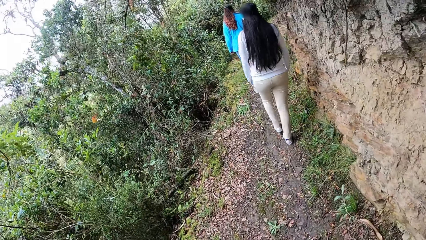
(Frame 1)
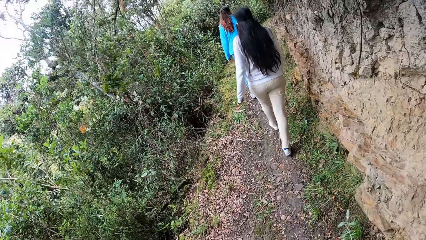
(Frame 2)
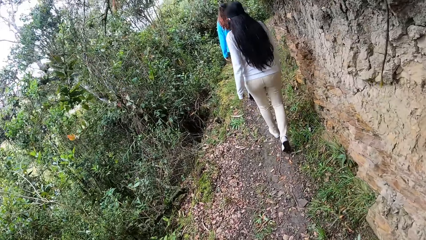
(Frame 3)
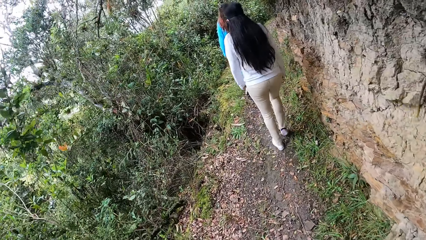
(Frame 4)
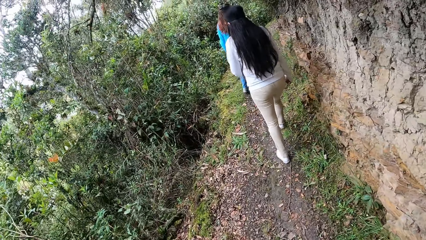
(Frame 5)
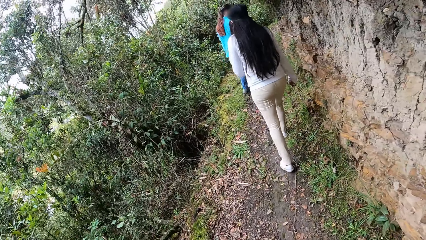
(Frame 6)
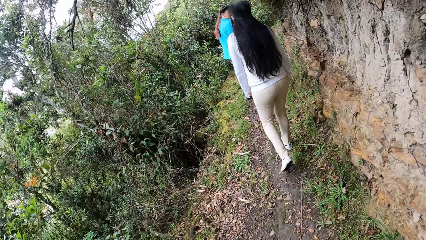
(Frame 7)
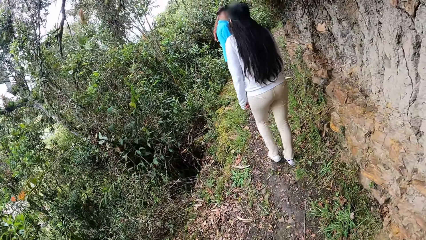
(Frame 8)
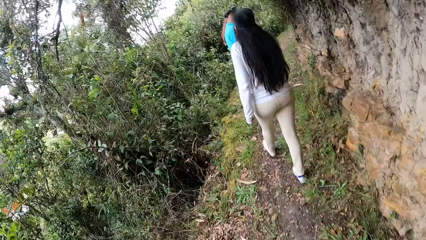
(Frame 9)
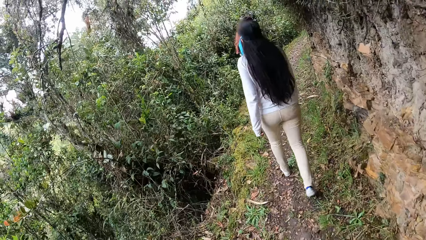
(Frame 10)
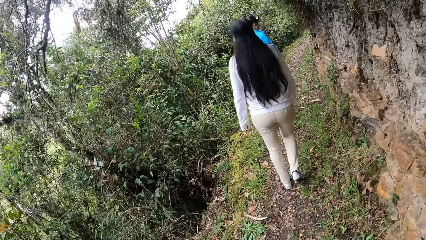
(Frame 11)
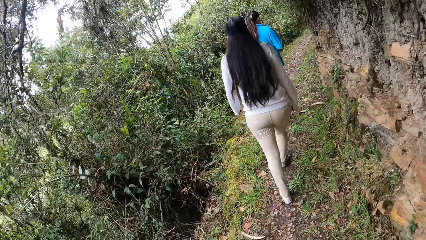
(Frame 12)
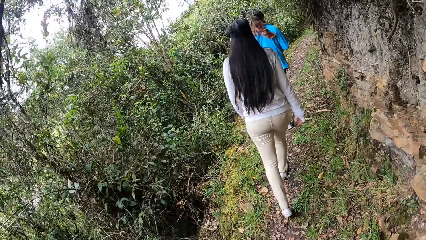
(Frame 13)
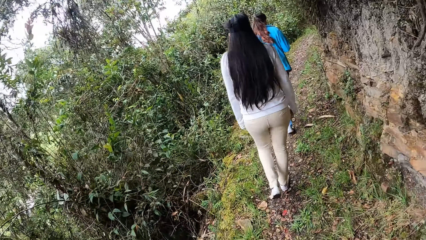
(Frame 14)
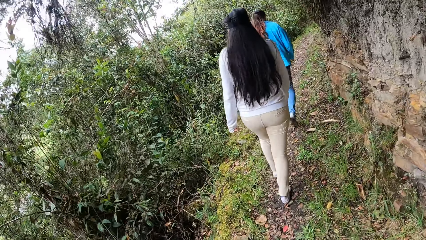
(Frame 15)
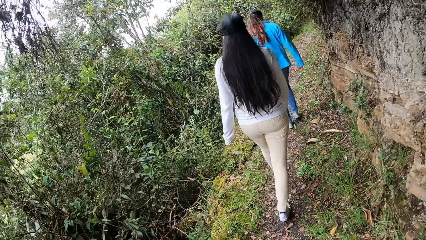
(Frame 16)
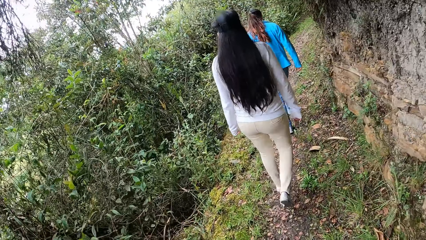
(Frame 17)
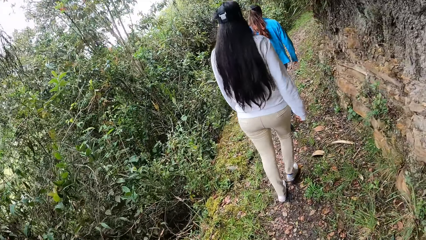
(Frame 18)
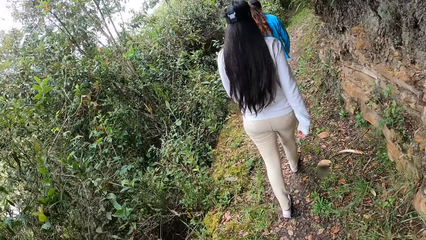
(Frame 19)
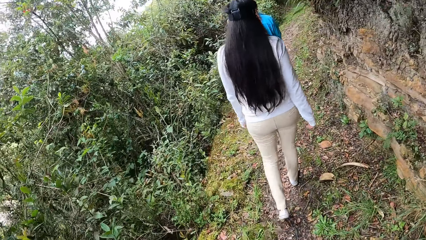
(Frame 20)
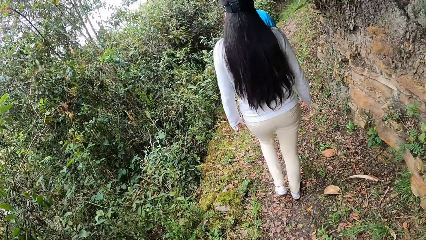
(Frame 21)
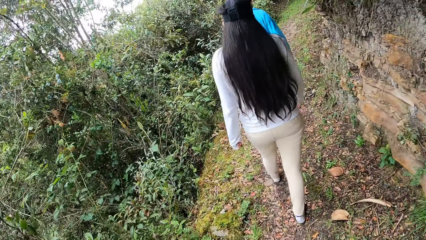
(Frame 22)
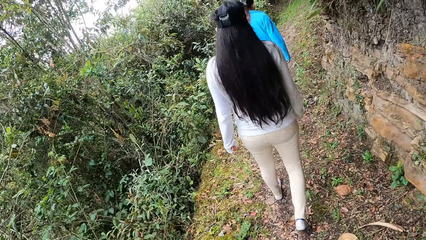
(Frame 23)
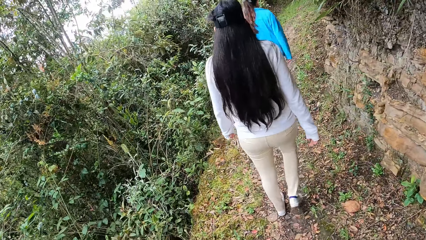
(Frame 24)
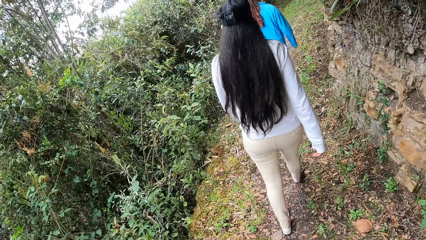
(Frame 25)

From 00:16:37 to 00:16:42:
The camera wearer walks along the trail road in the forest.

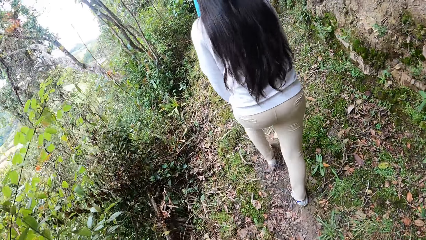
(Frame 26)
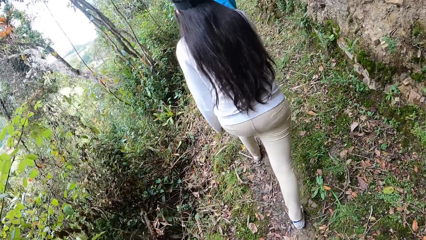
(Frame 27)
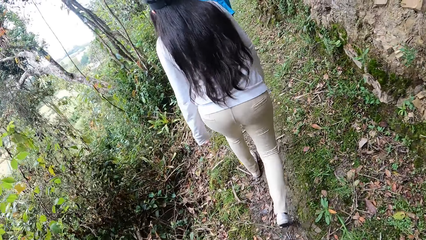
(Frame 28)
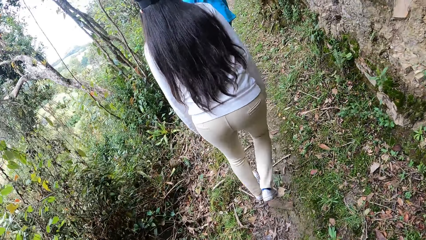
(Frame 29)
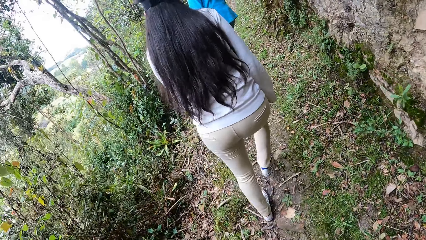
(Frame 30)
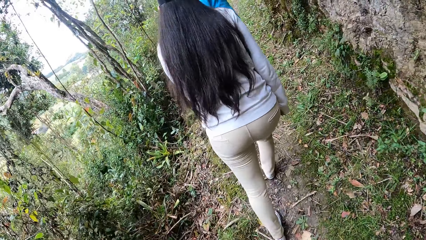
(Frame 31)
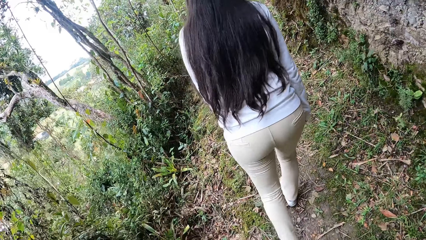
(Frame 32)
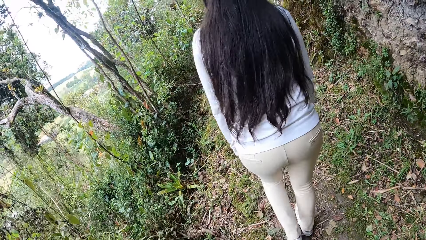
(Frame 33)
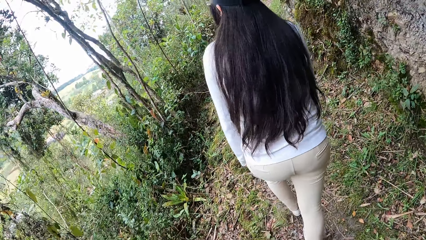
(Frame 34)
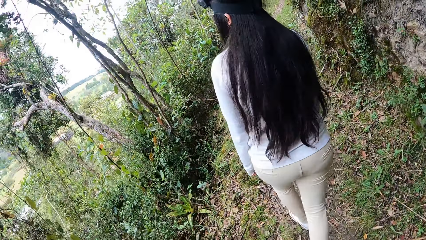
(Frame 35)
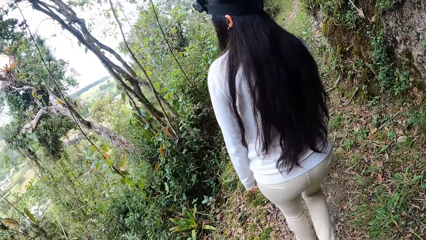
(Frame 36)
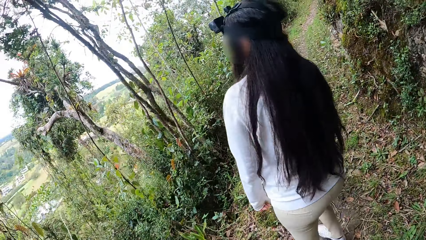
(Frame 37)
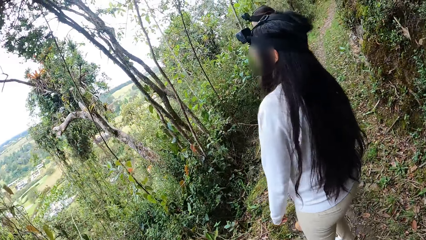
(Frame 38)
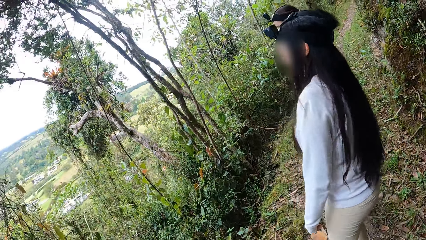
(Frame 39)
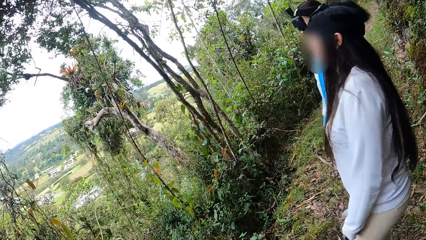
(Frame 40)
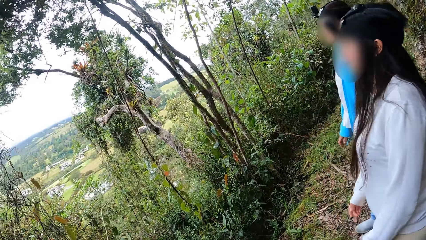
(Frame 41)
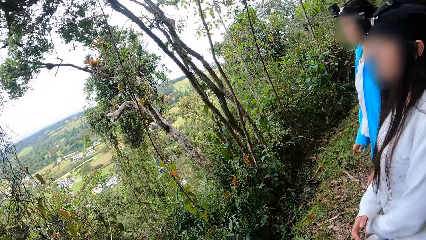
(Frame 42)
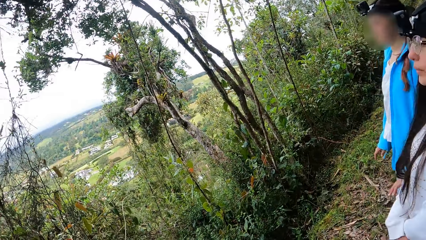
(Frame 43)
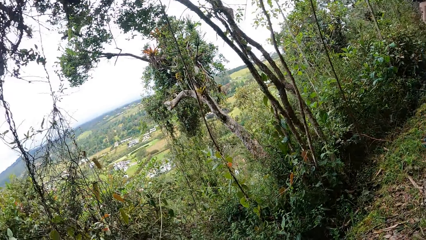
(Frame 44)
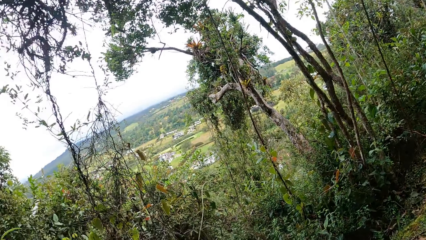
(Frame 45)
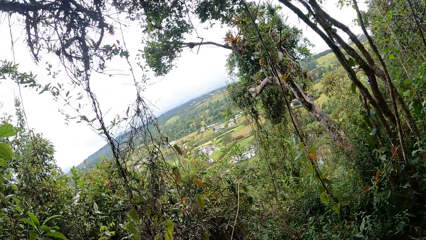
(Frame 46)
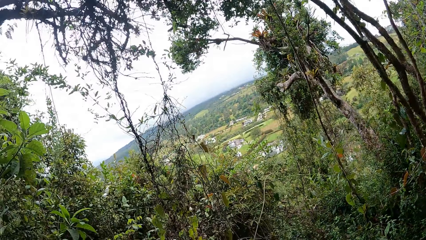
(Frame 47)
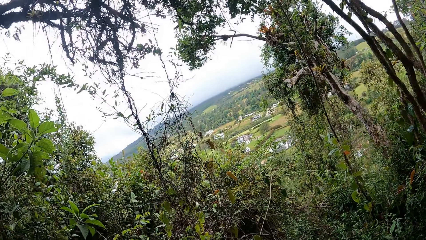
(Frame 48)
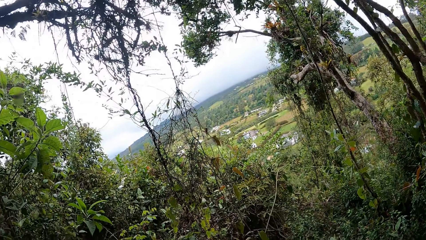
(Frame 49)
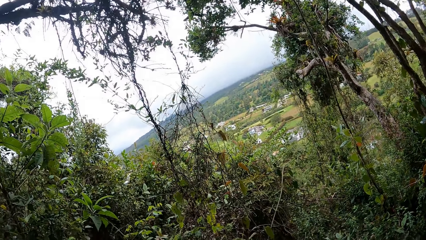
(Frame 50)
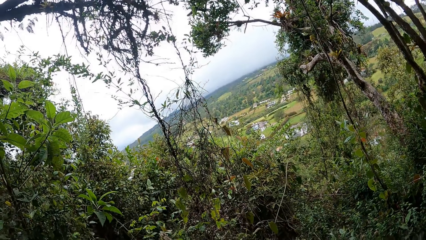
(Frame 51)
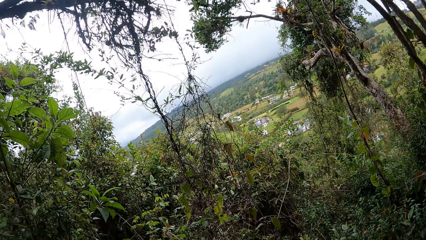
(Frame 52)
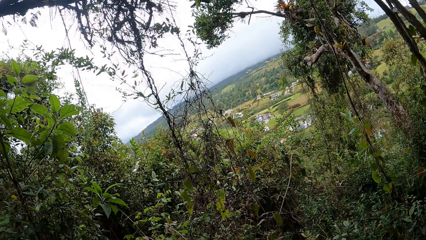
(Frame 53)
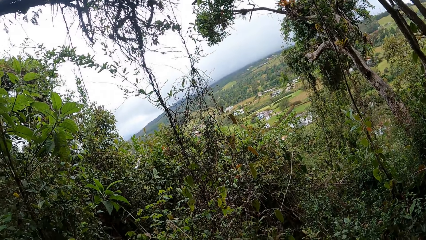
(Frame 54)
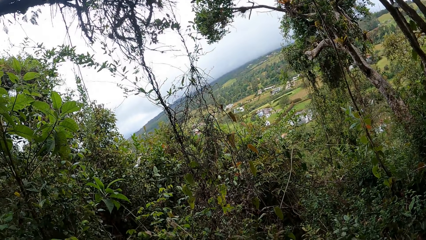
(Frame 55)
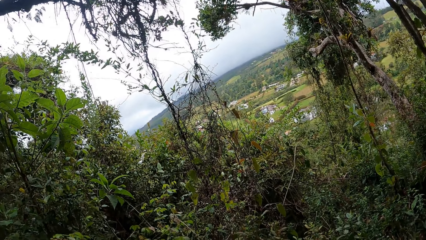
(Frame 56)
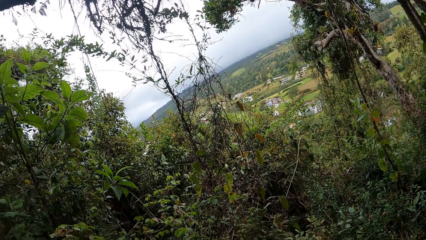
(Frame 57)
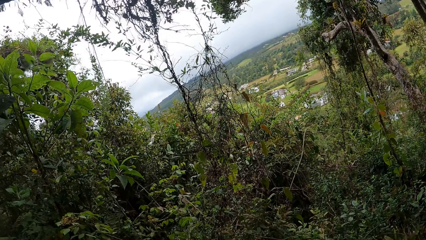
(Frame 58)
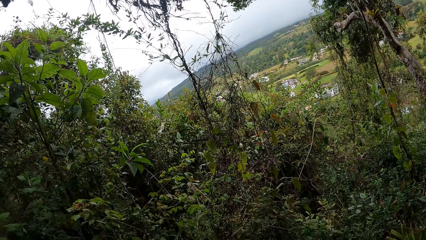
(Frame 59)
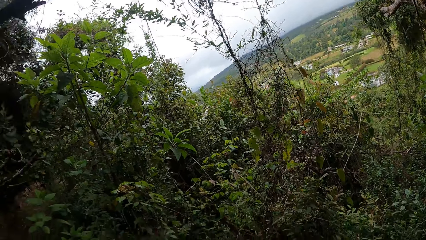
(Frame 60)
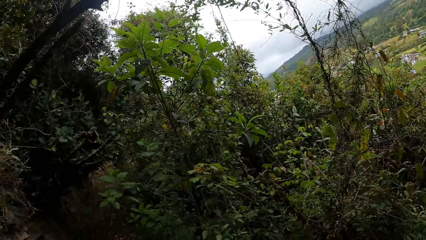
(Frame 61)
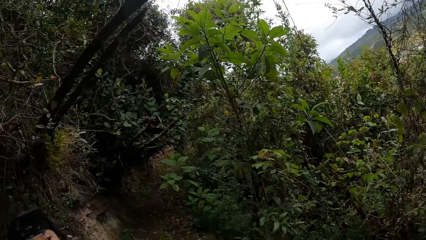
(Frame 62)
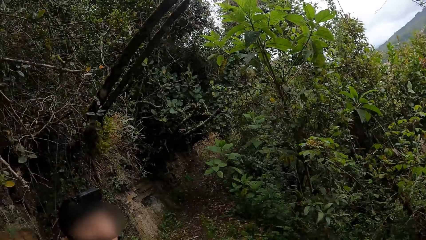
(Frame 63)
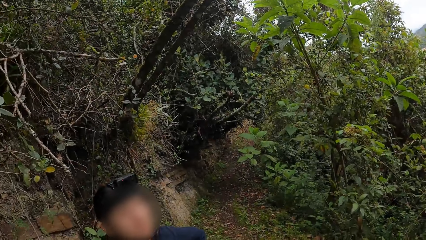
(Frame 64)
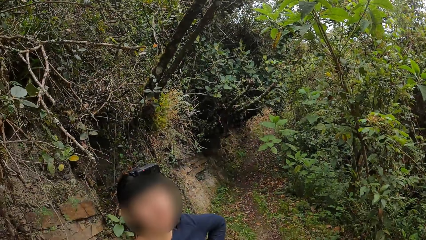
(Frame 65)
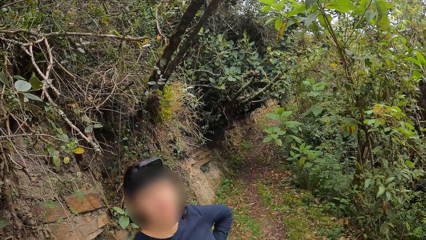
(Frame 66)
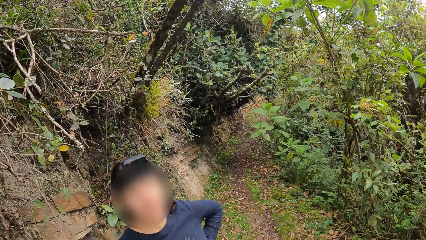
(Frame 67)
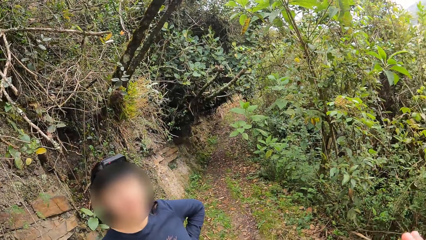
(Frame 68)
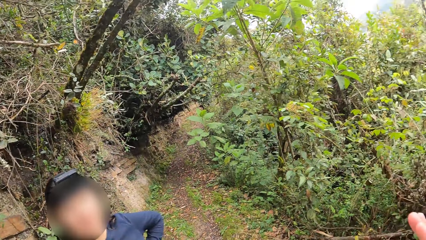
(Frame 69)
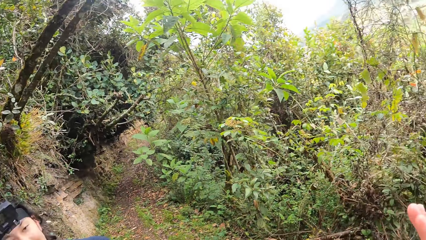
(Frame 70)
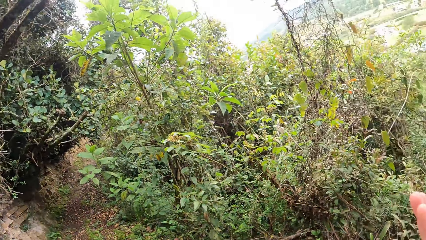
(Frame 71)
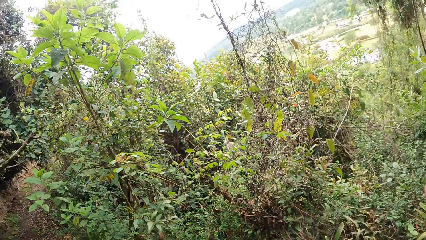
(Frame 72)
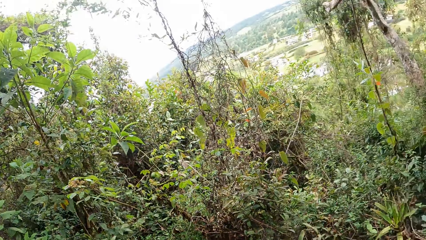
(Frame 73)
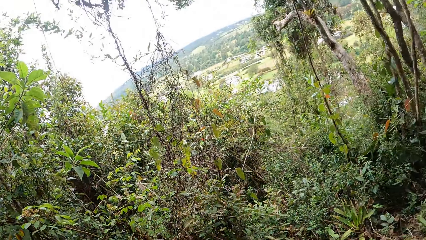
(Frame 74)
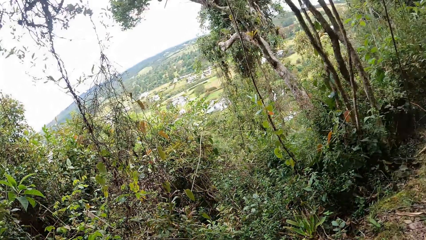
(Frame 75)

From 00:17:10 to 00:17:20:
The woman inspects the forest. The camera wearer stops walking. Another woman inspects the forest. The camera wearer inspects the forest.
